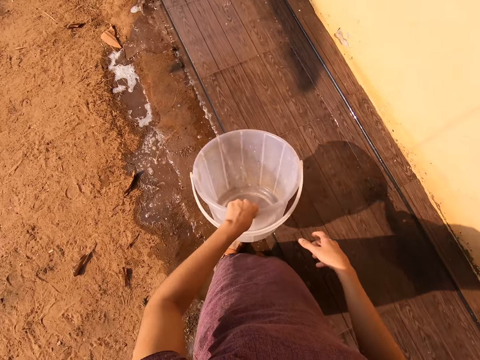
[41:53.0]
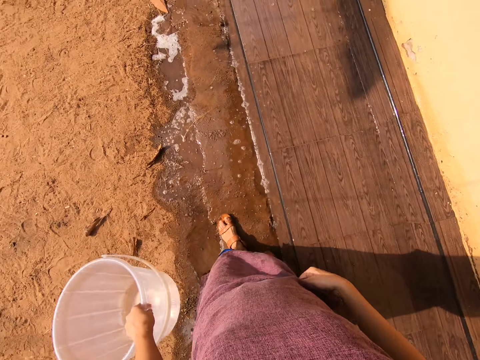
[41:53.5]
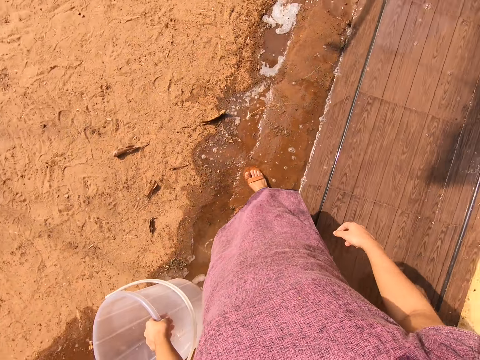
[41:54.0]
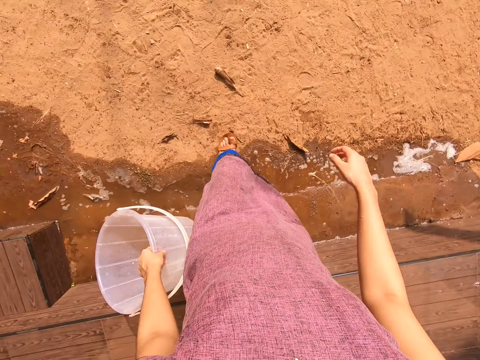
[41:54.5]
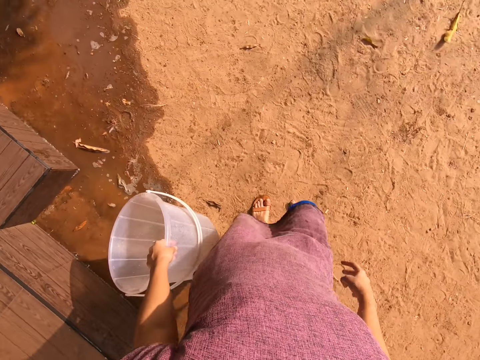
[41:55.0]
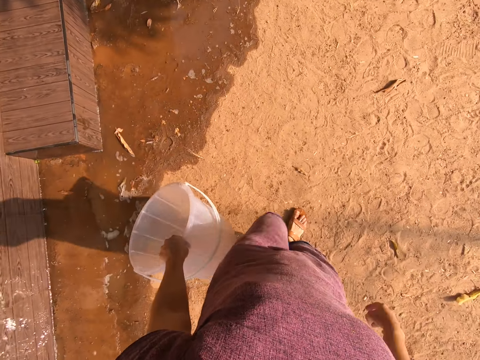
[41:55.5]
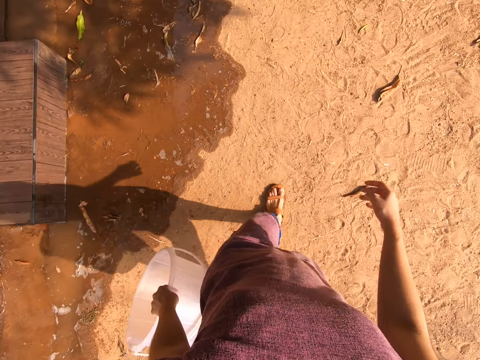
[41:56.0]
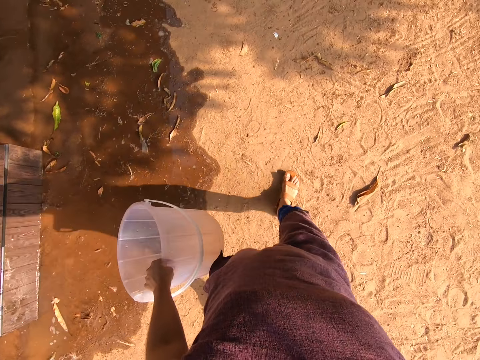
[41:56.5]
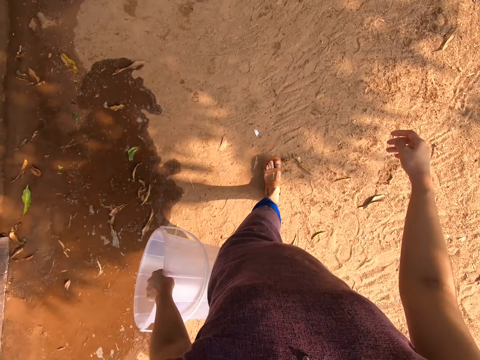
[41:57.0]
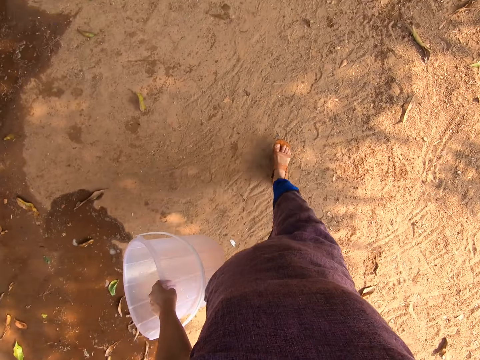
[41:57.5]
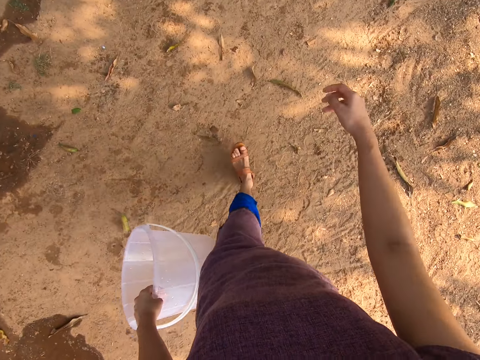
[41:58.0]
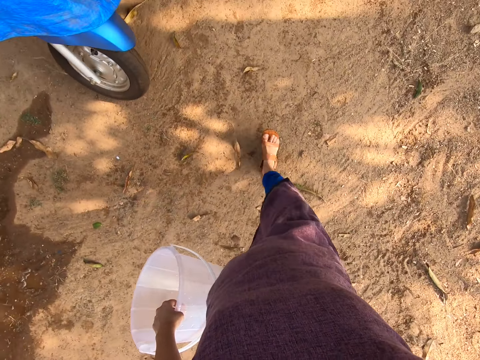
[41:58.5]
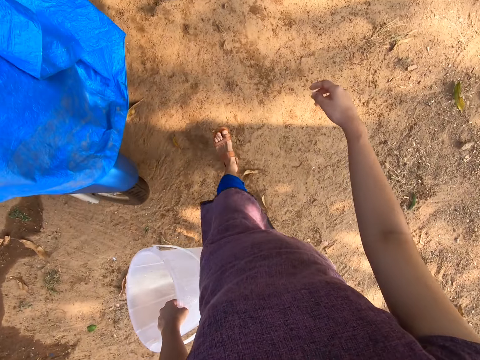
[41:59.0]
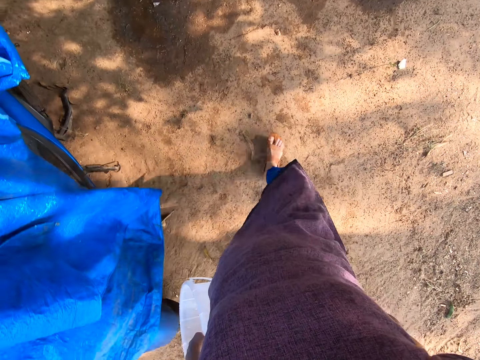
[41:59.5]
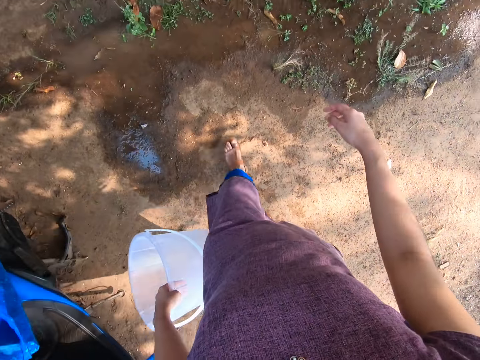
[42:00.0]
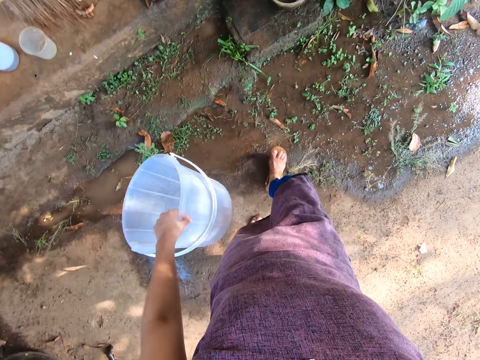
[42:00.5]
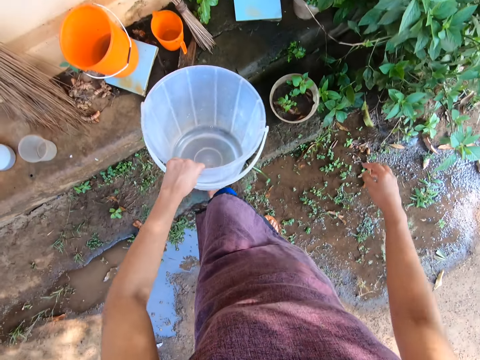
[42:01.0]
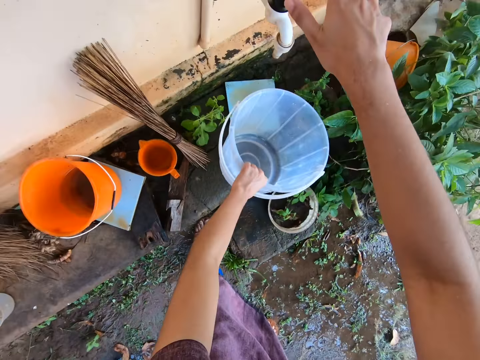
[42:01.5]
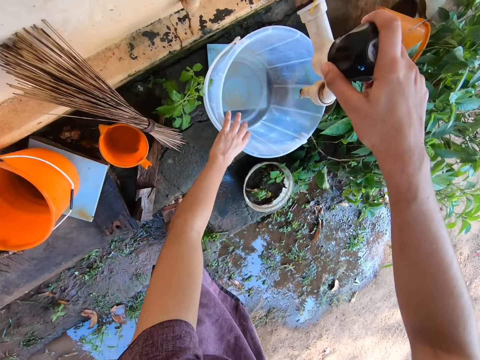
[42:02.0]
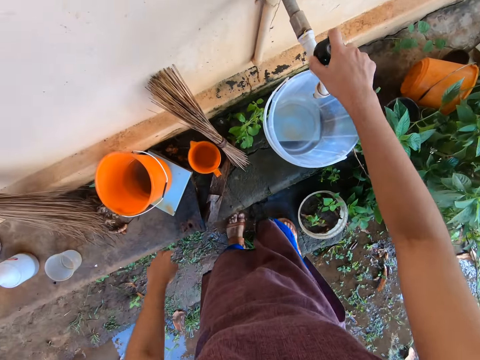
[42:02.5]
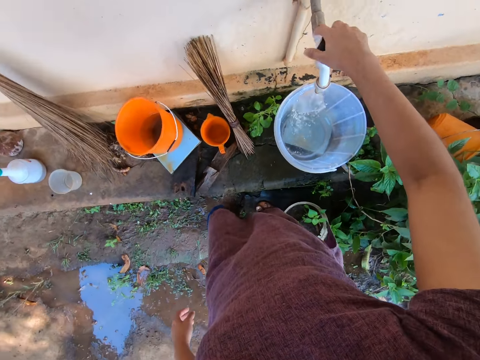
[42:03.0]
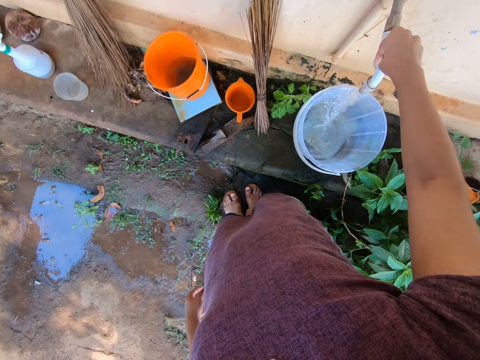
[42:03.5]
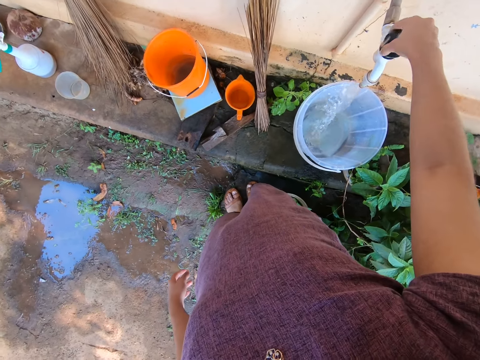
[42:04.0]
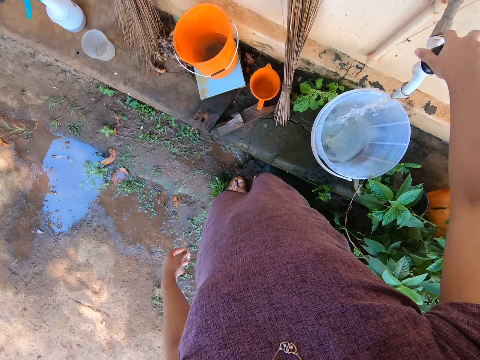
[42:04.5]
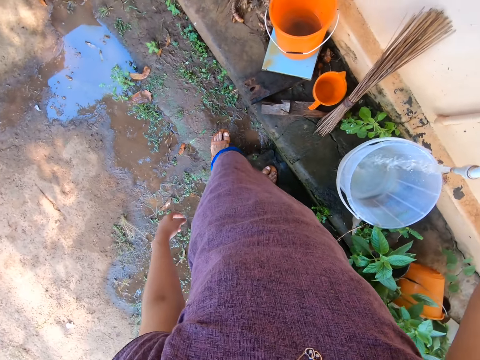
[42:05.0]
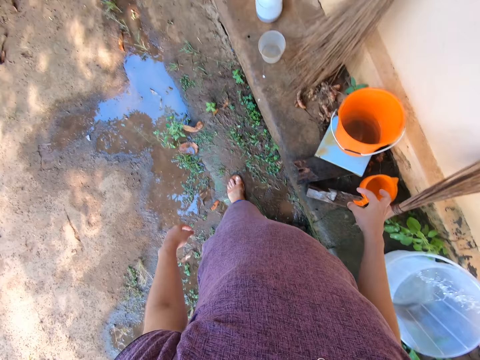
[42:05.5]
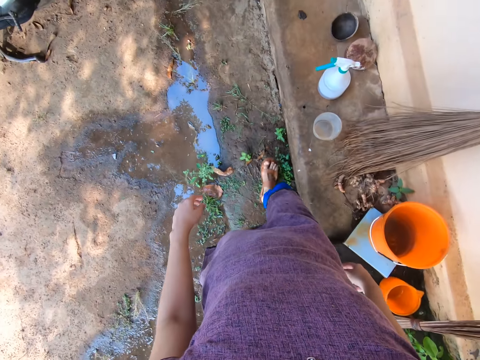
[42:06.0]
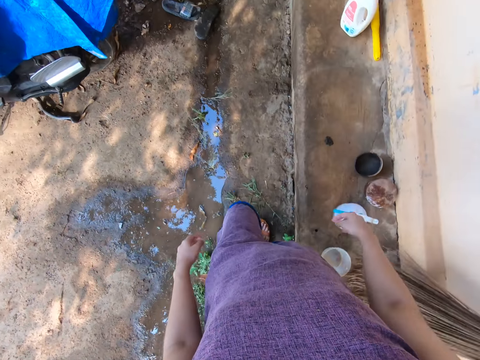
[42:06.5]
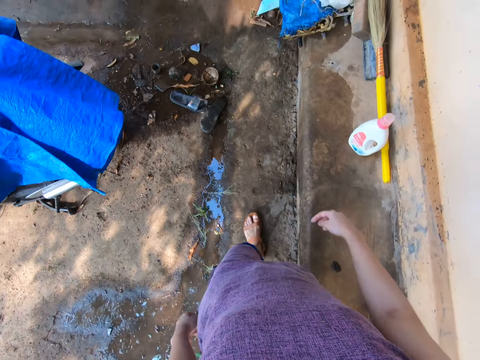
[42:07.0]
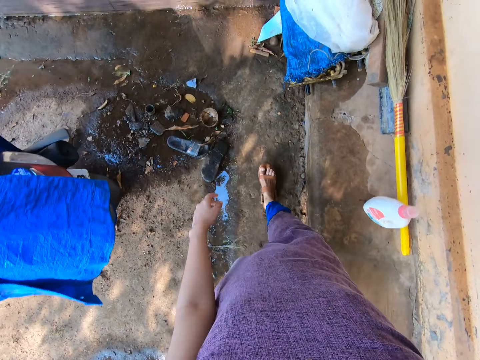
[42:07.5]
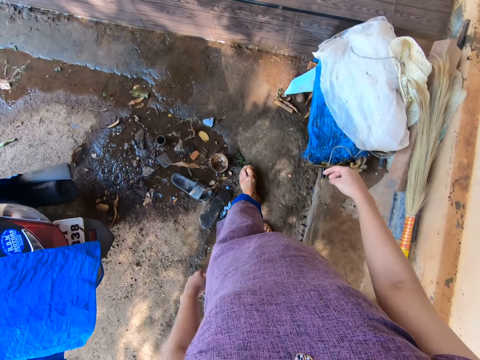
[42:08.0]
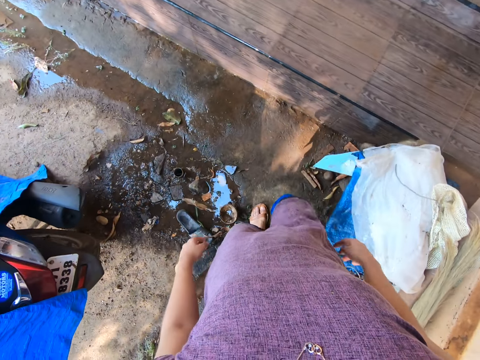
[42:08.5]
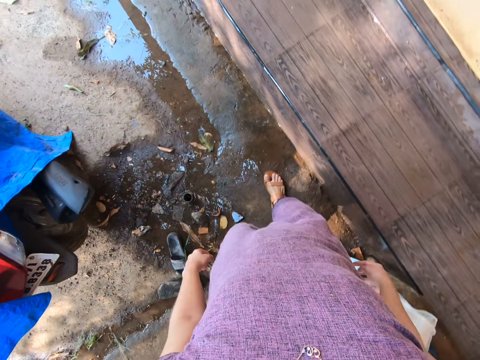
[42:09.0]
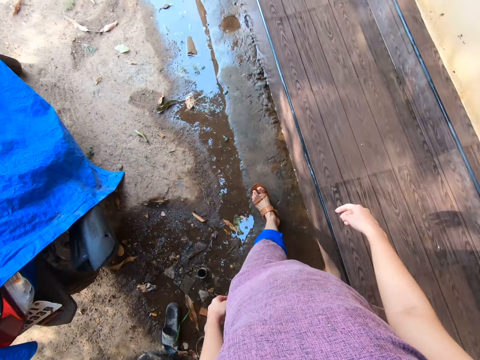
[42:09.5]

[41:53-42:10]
The camera wearer holds the bucket with her left hand. She walks on the ground towards the tap. She drops the bucket on the ceramic pavement under the tap with her left hand. She holds the tap on the wall with her right hand. She turns on the tap on the wall with her right hand. She walks along the veranda towards the wooden pavement.

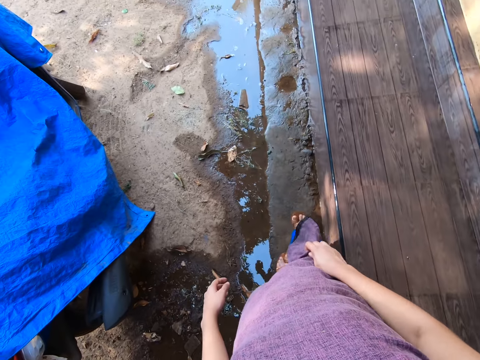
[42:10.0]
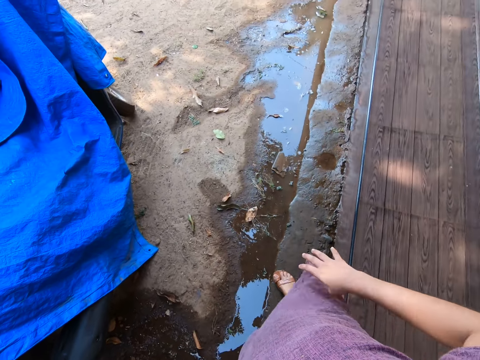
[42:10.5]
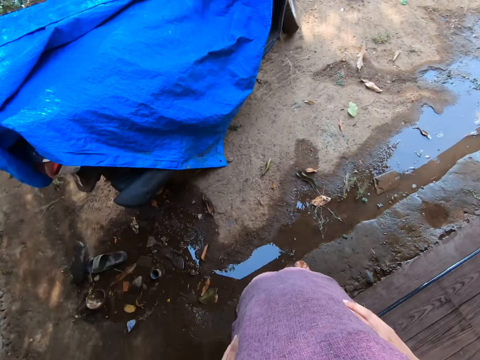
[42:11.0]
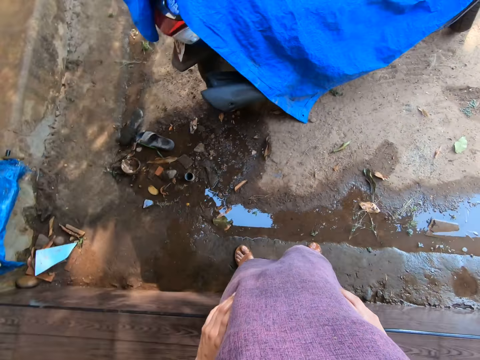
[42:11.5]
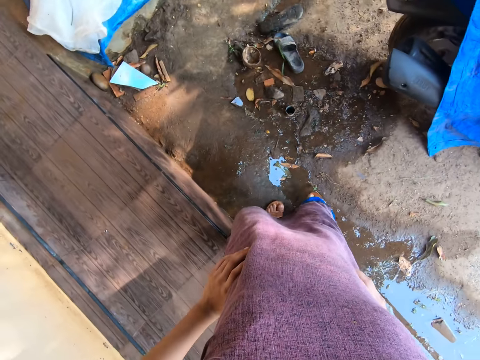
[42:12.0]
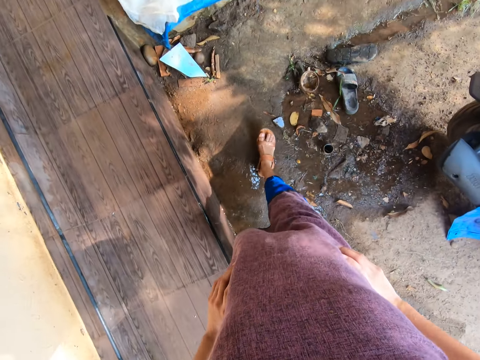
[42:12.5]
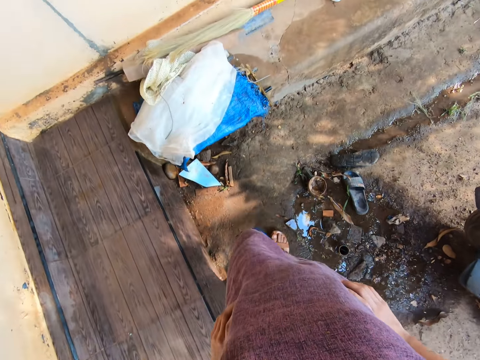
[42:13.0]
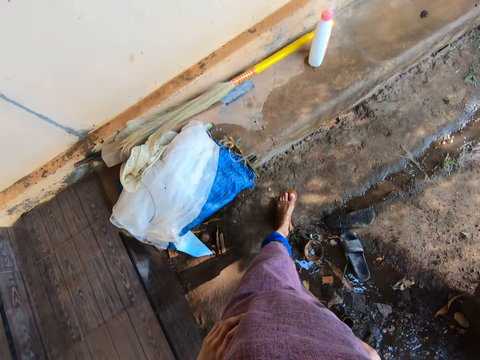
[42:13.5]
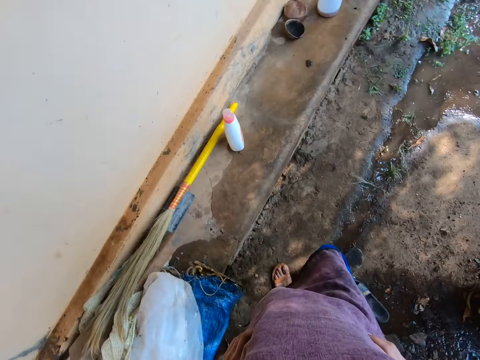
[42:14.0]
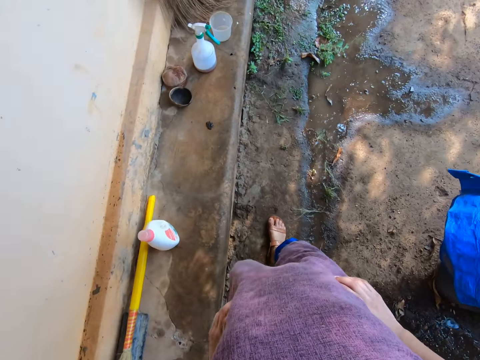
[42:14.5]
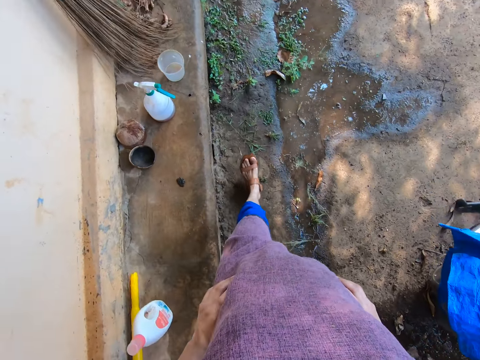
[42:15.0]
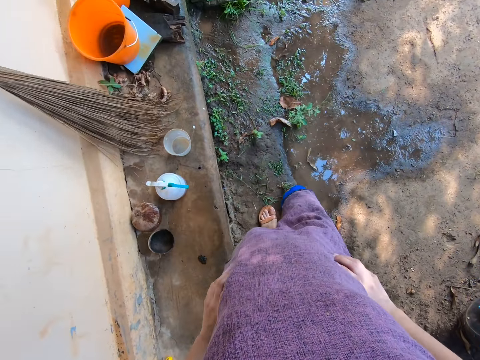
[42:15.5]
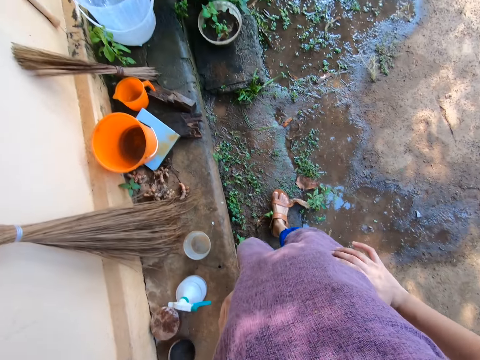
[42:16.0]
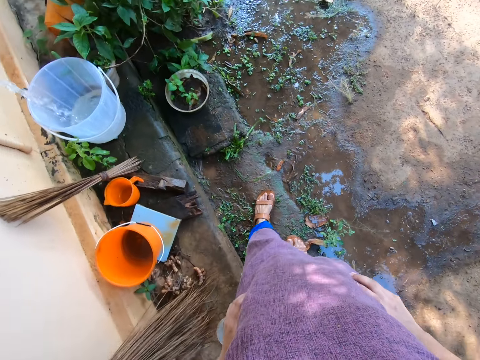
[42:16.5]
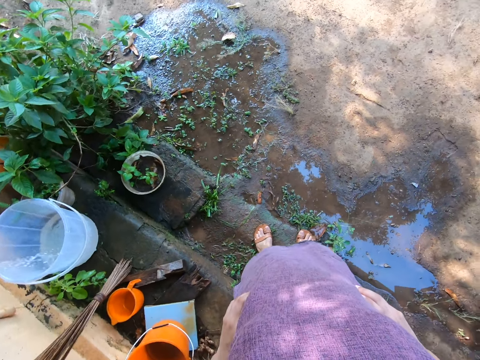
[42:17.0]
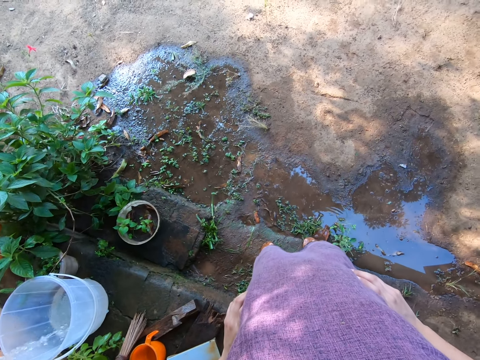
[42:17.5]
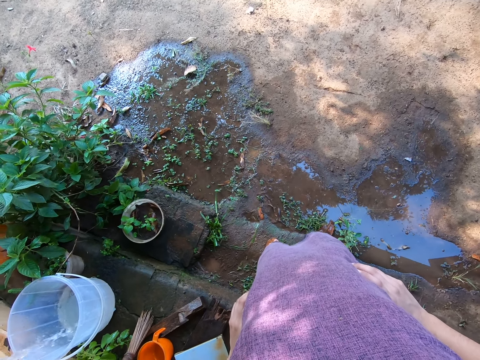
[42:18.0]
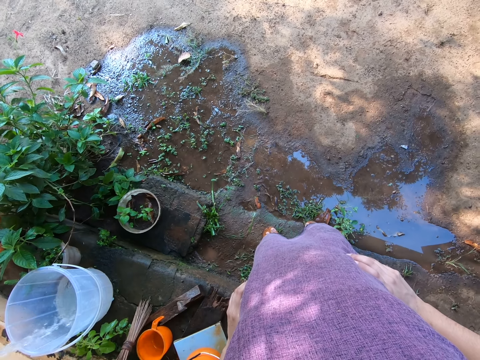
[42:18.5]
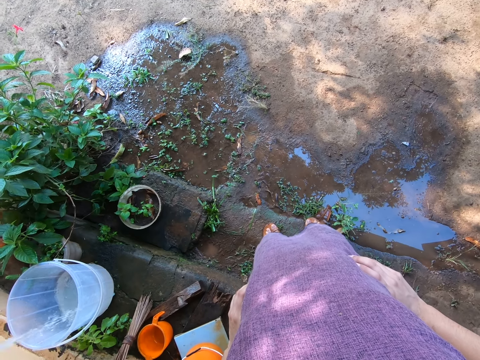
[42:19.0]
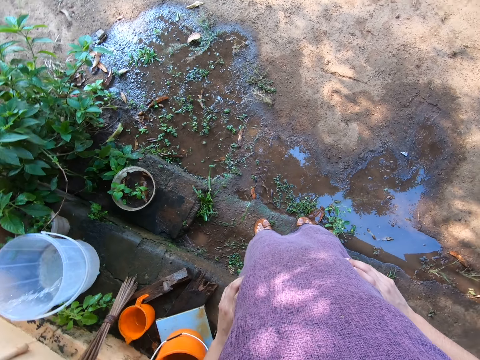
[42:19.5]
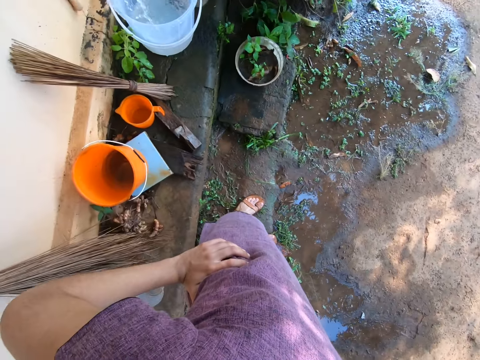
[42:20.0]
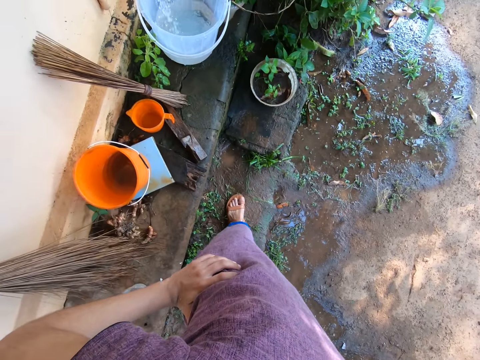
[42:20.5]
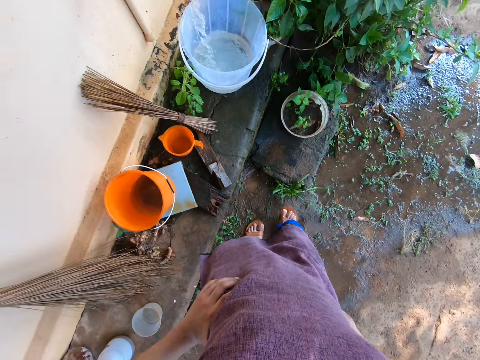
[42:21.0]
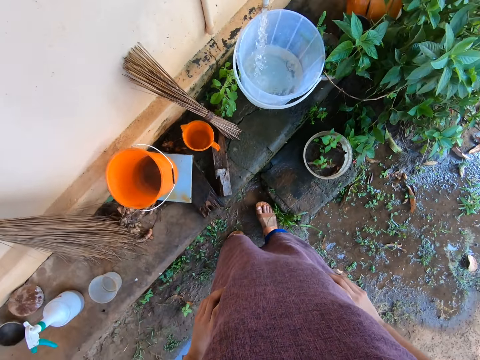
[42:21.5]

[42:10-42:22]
The camera wearer holds her waist. She walks along the veranda towards the tap. She looks at the compound. She turns to the bucket.
